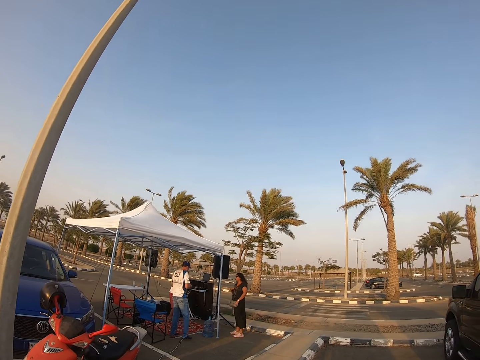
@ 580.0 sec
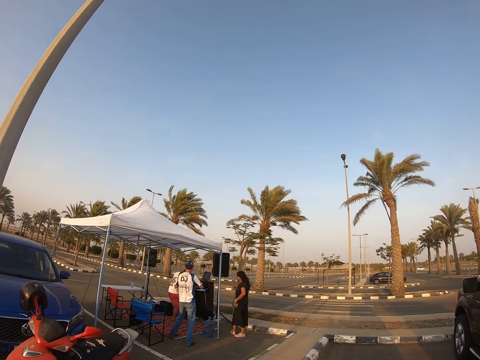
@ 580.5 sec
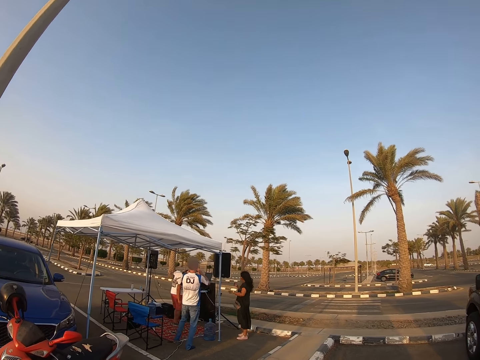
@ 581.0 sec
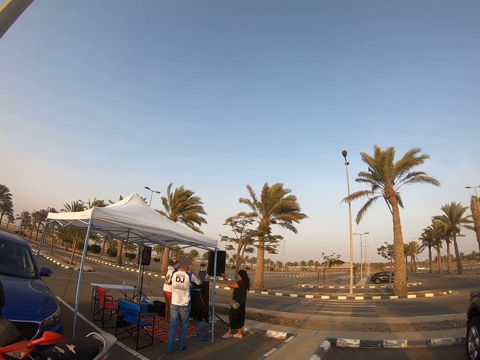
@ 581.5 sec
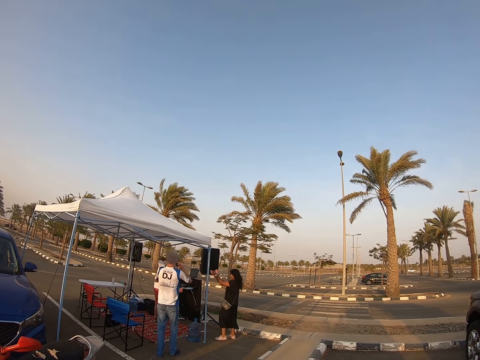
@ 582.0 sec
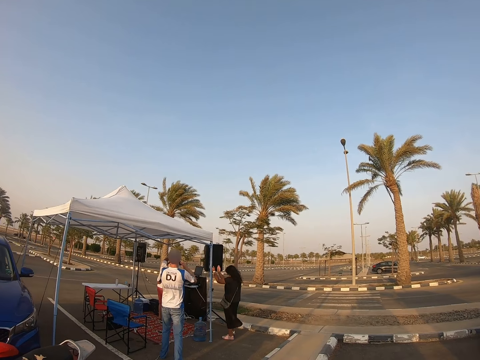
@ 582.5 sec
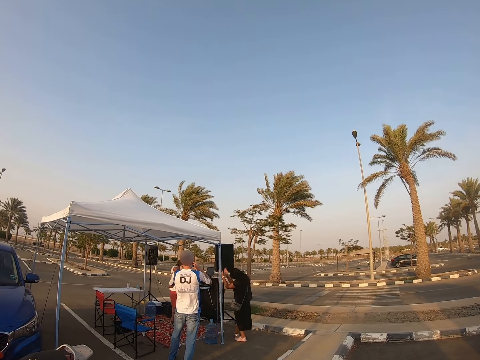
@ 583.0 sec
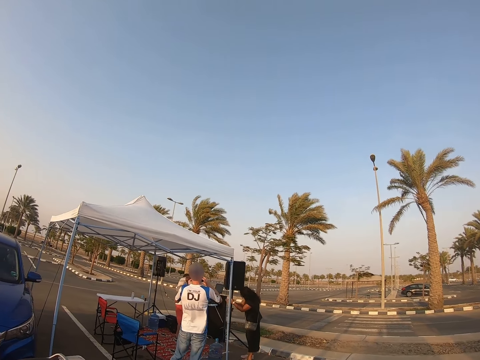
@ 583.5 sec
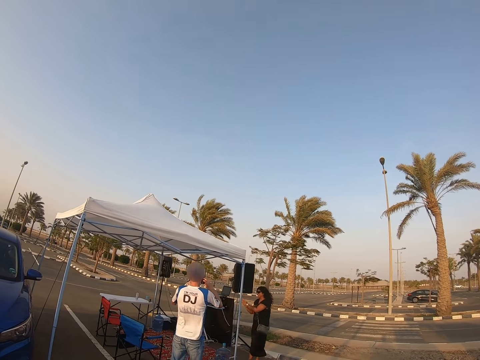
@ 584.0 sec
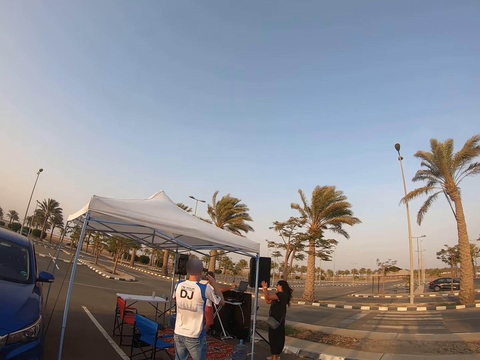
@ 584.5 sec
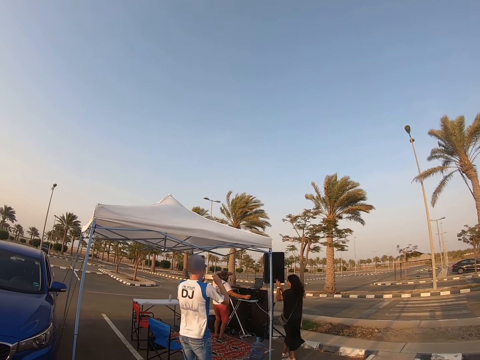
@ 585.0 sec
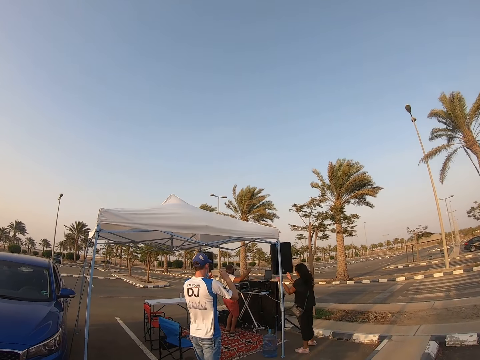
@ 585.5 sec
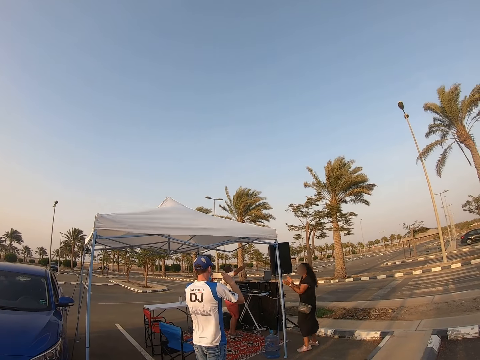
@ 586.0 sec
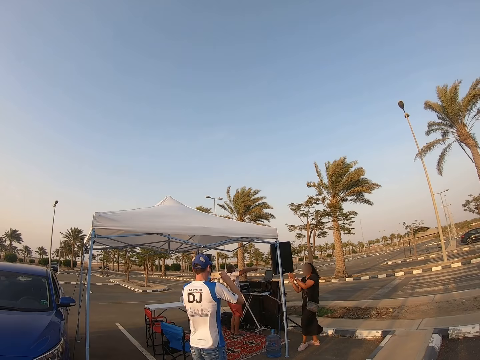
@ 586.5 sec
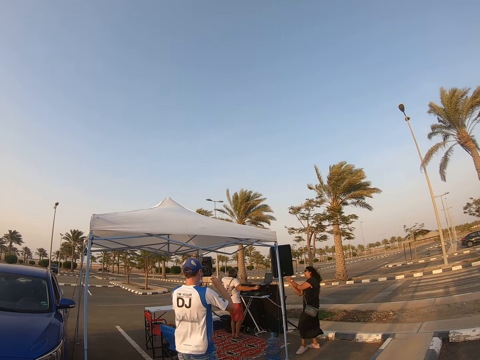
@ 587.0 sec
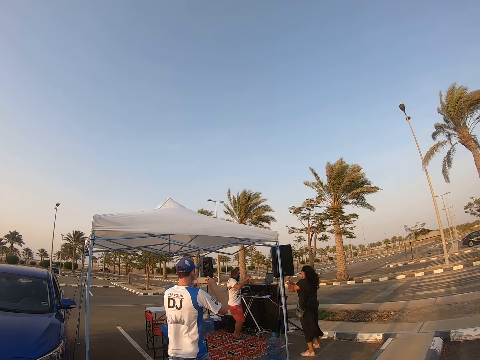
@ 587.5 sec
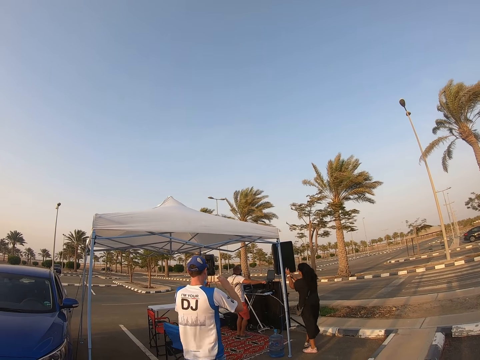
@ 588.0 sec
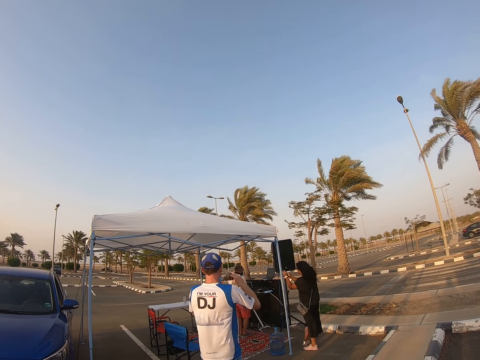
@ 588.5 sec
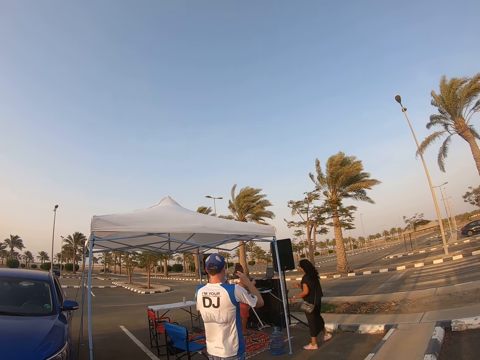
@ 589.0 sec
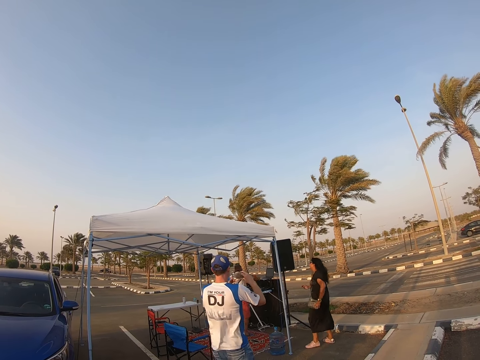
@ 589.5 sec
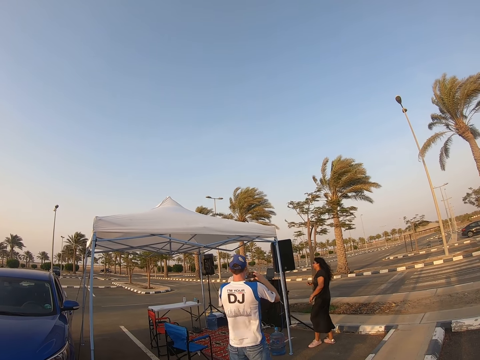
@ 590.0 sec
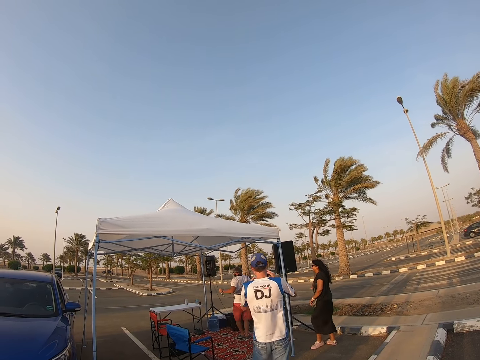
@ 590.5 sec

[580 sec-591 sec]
A man takes a video with his phone. A woman claps her hand. A second man records with his phone. A third man dances. The woman claps her hand. The second man records with his phone.

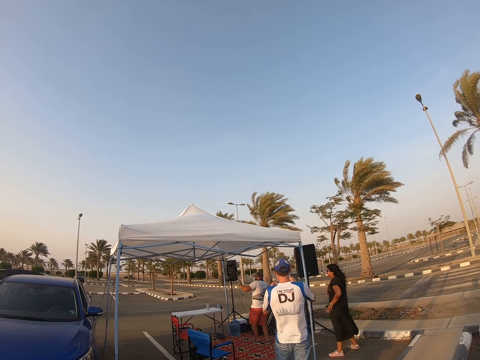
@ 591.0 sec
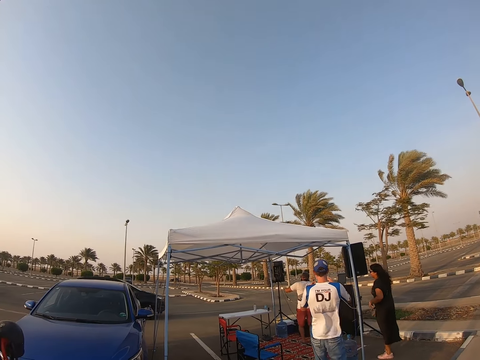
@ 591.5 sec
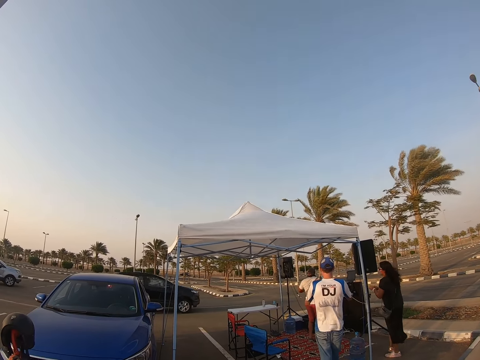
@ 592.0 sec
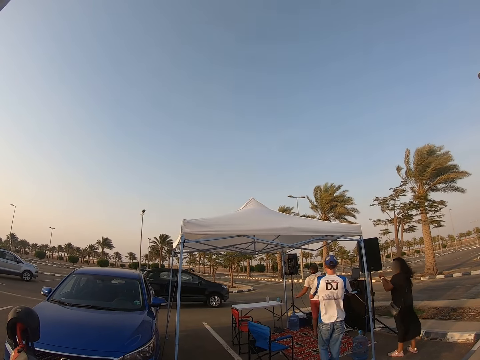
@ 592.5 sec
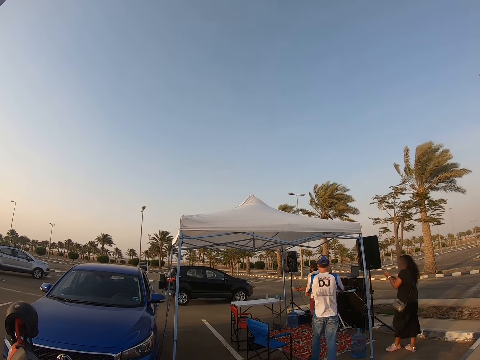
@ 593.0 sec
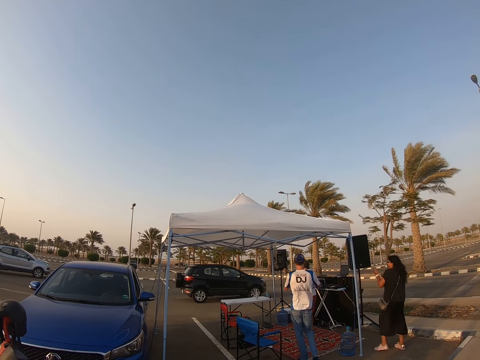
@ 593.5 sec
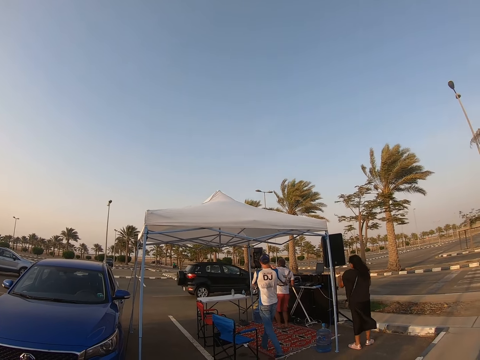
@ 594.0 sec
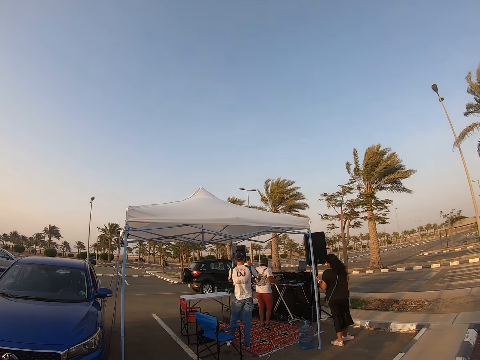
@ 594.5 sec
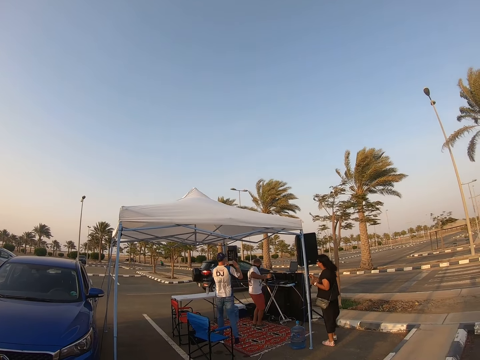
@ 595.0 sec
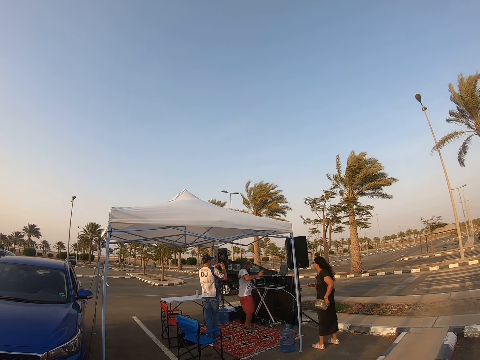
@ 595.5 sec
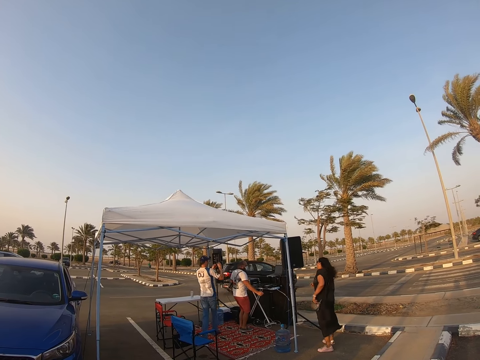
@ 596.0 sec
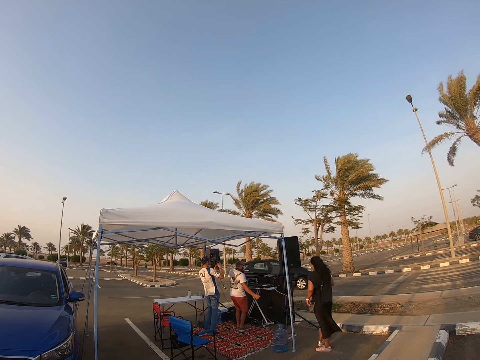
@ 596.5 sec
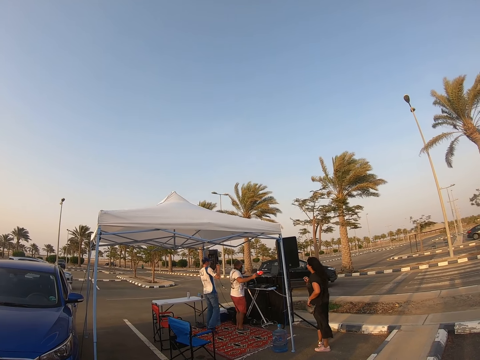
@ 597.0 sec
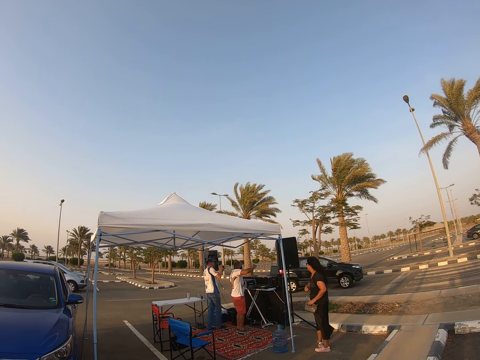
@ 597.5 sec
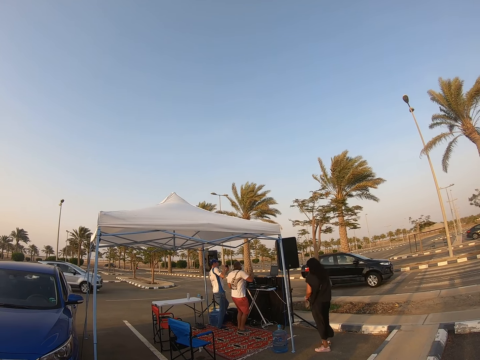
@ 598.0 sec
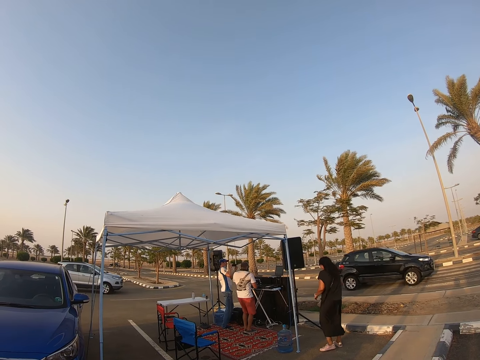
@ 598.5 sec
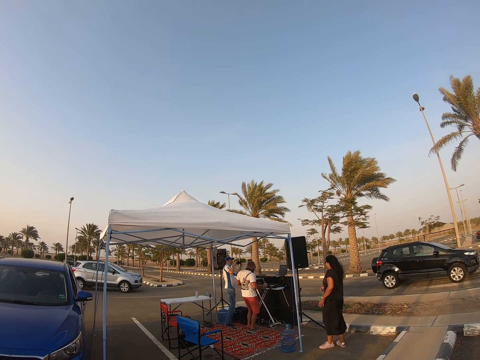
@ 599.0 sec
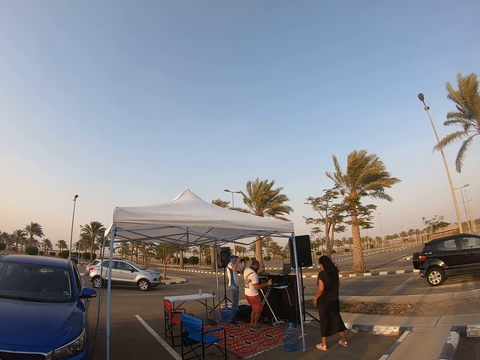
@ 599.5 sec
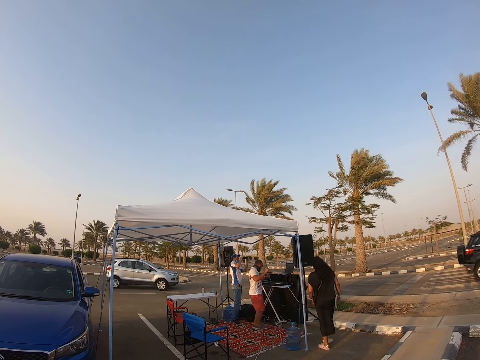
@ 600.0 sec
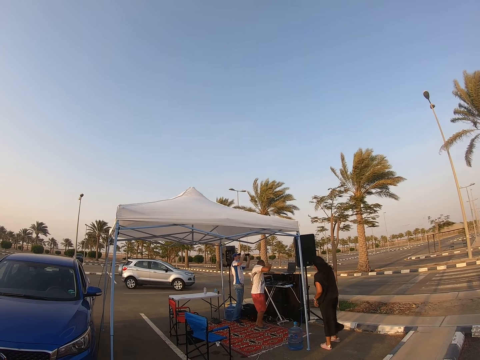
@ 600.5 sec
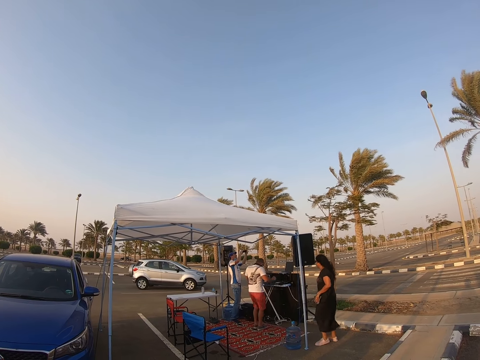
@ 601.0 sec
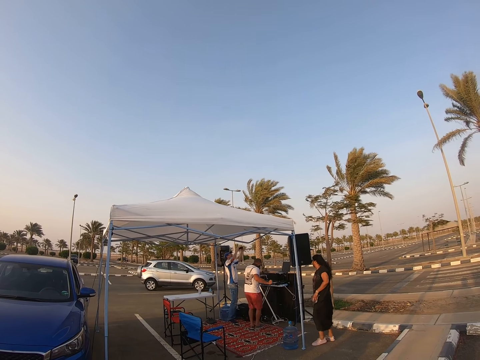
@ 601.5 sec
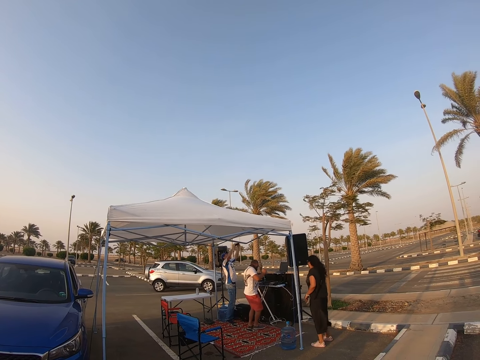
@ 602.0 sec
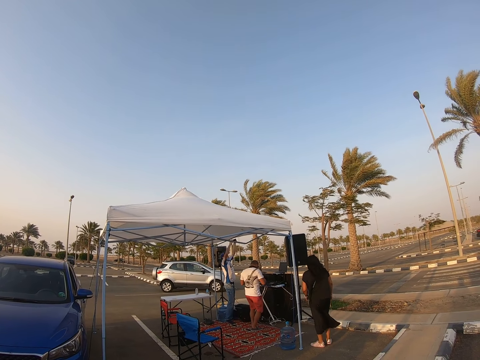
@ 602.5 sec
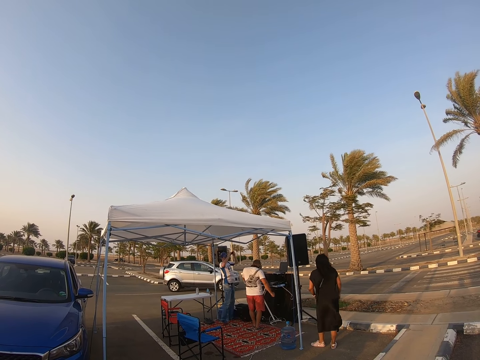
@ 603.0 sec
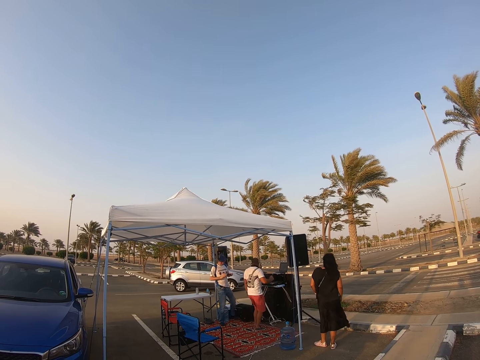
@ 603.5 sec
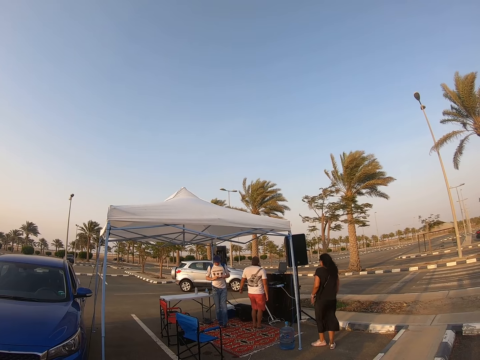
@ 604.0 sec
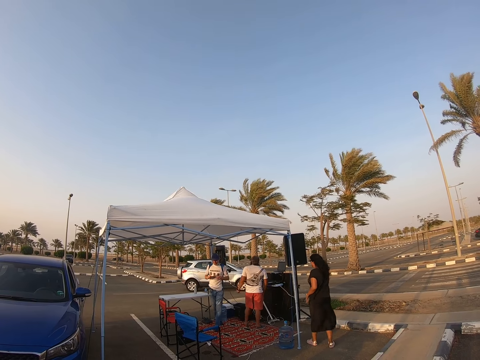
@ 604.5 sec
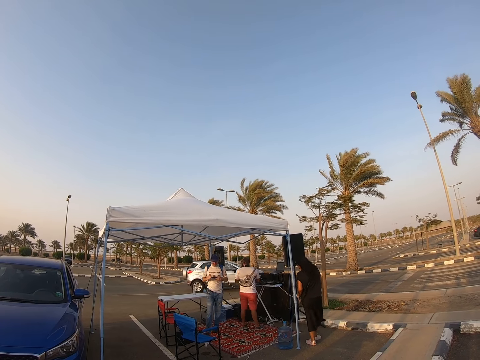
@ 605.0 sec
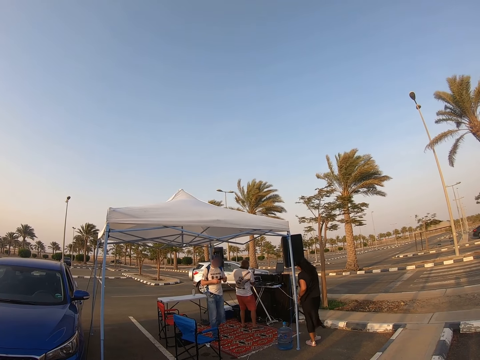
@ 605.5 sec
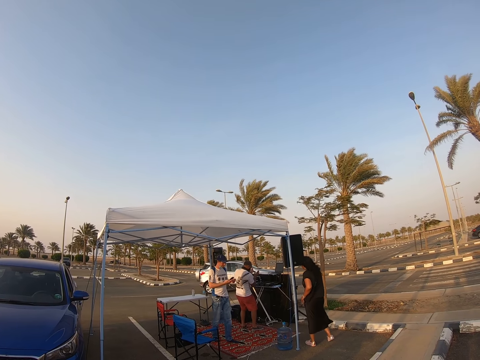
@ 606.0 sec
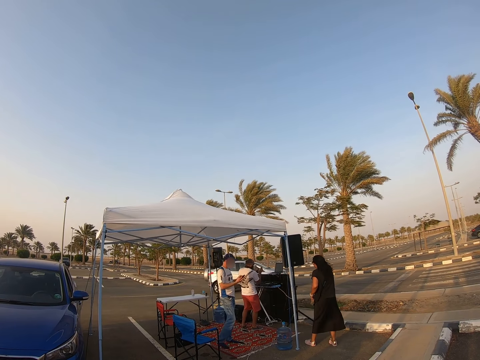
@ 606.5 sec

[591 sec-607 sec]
A man walks around the tent with his phone in his hand. A woman holds her bag and dances. The man records with his phone. Another man dances. The first man walks around the tent with his phone in his hand and looks at the phone.
